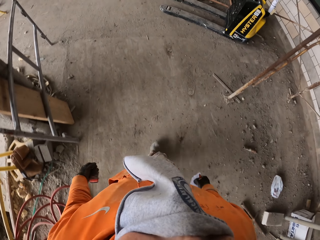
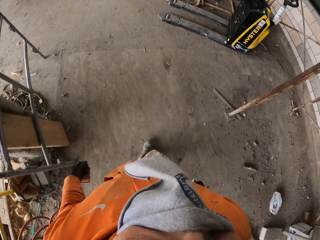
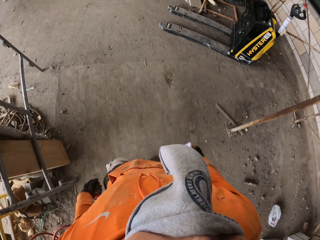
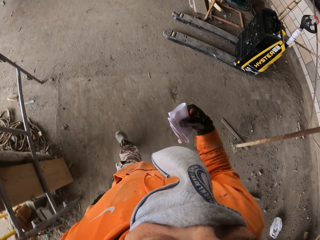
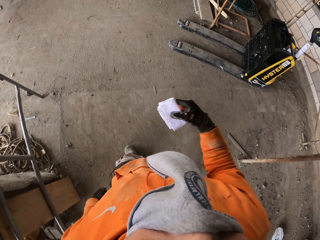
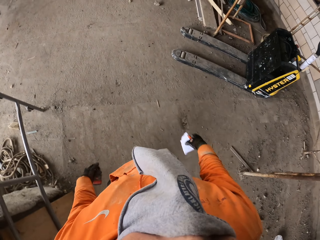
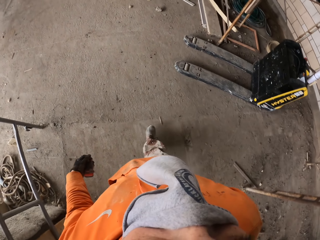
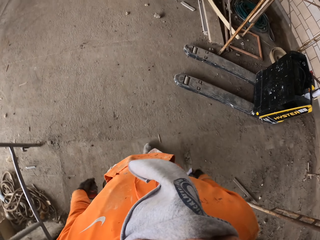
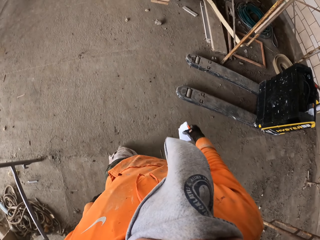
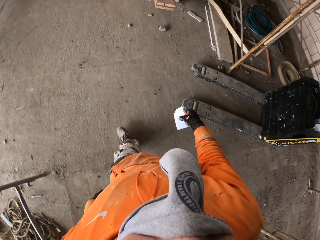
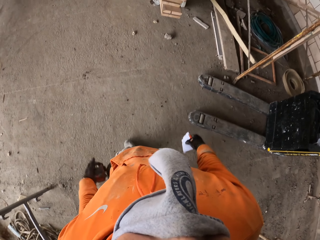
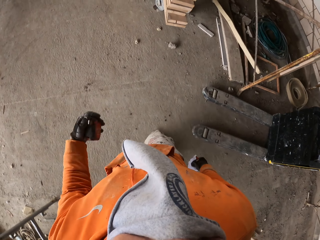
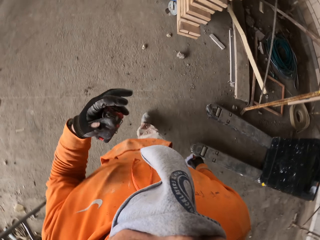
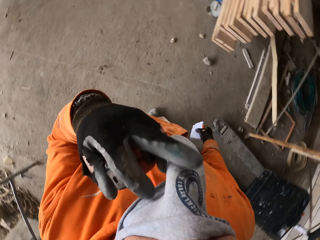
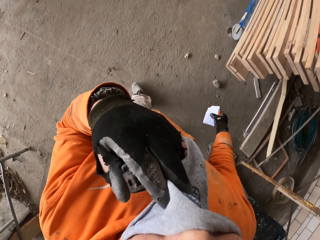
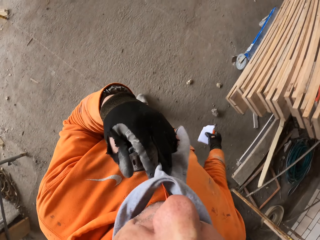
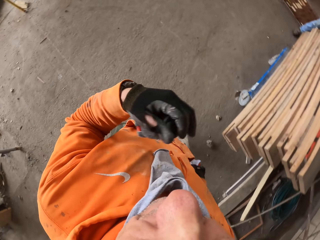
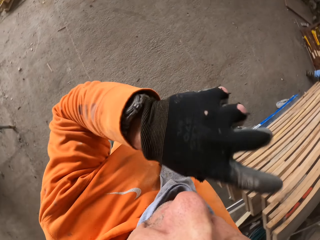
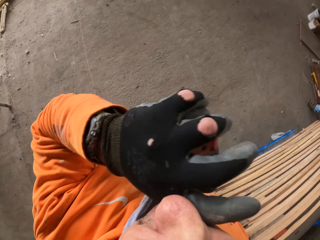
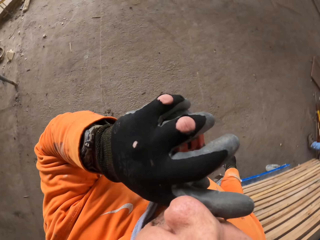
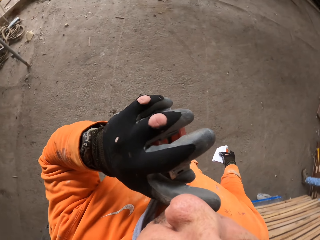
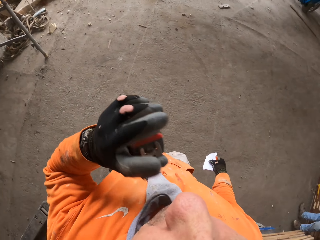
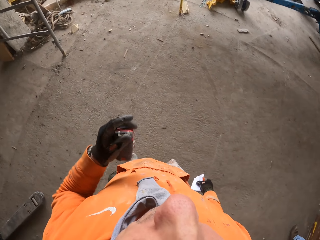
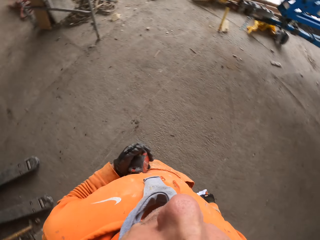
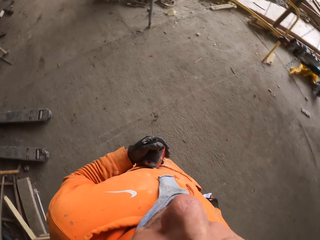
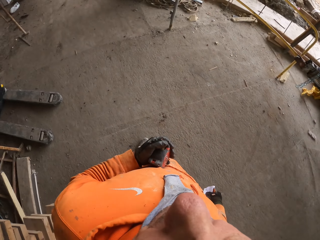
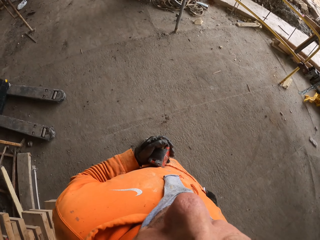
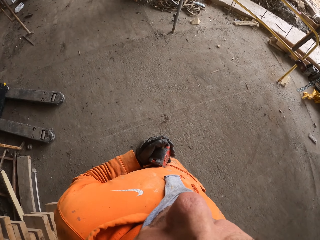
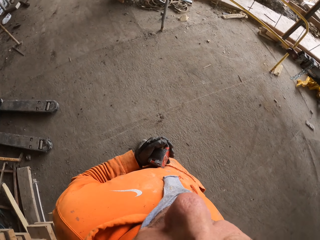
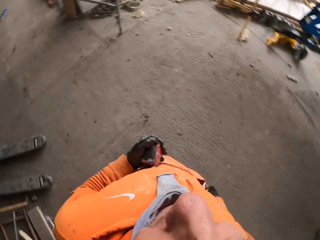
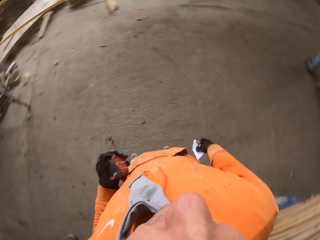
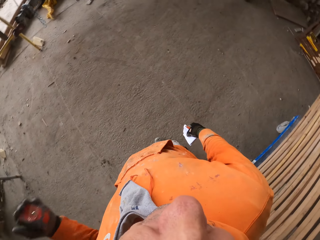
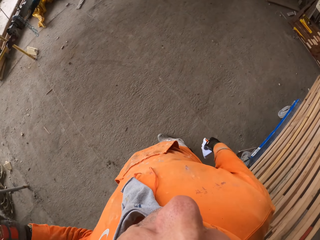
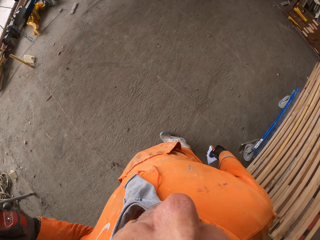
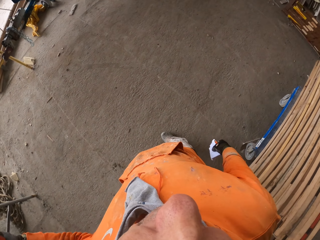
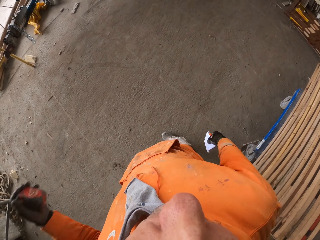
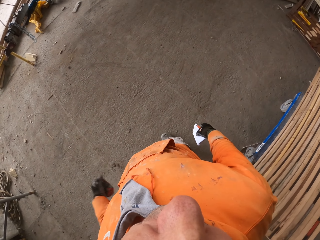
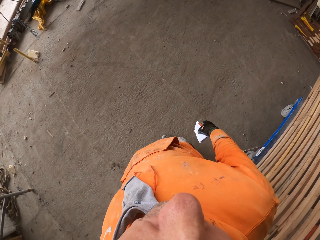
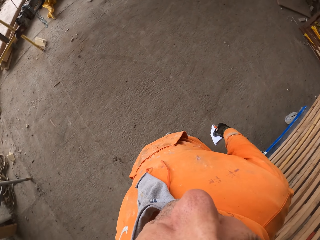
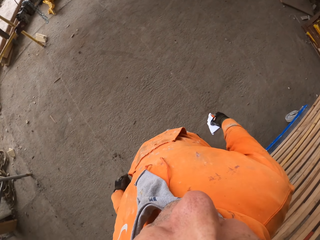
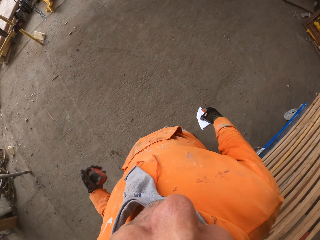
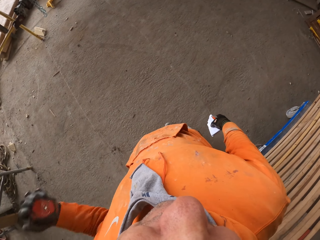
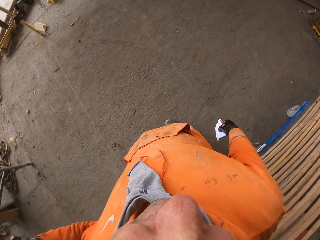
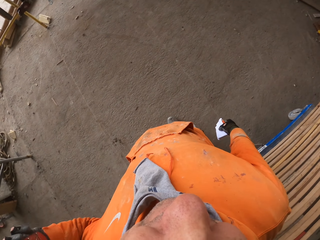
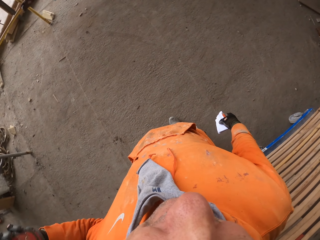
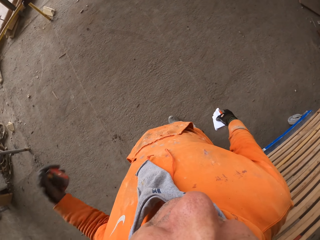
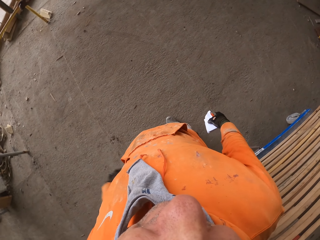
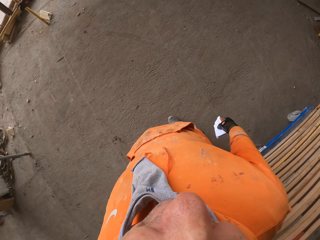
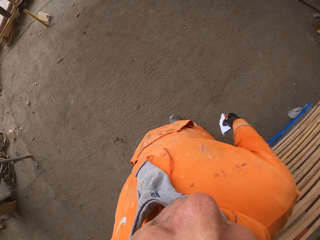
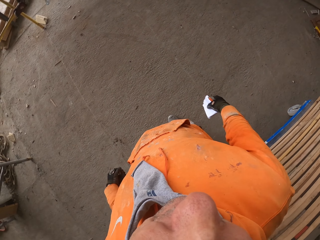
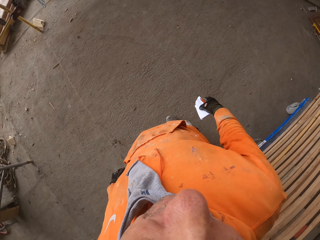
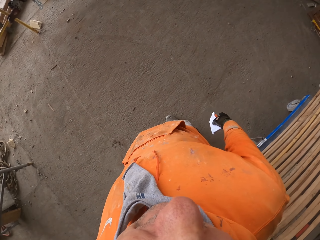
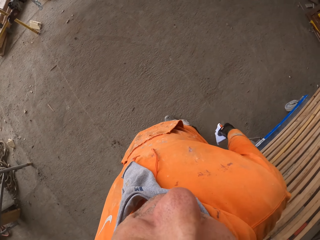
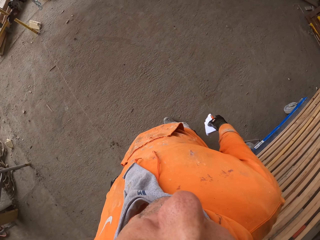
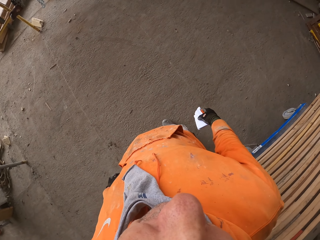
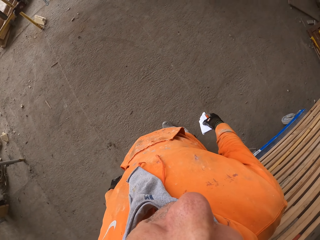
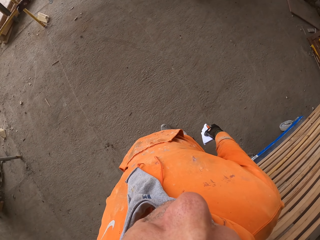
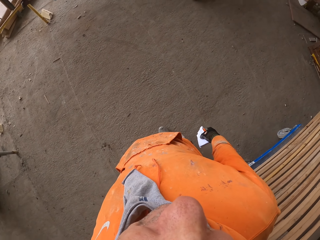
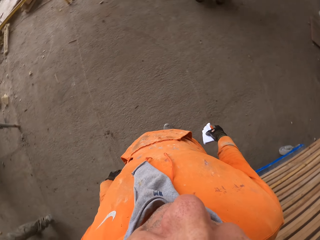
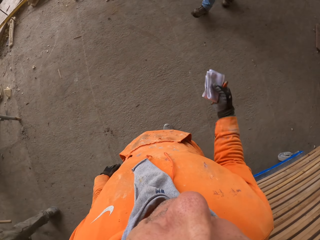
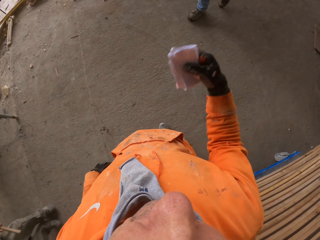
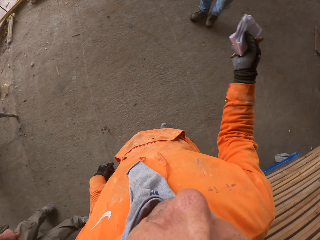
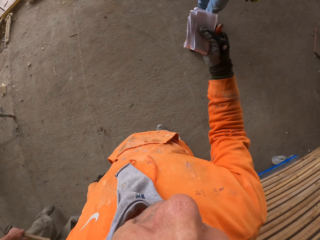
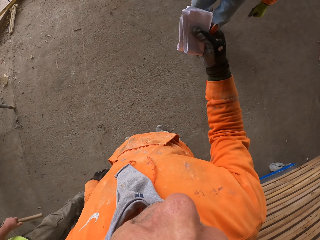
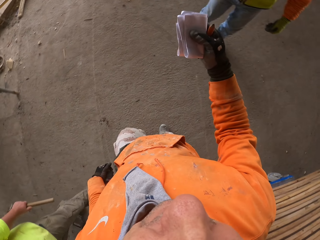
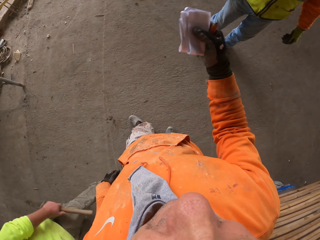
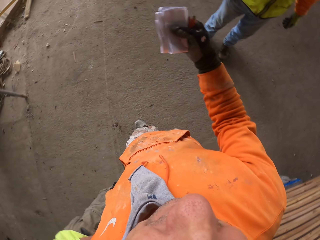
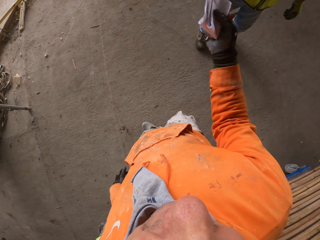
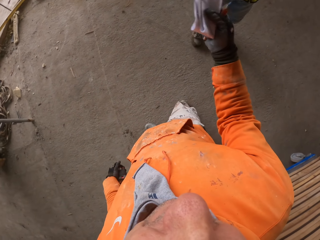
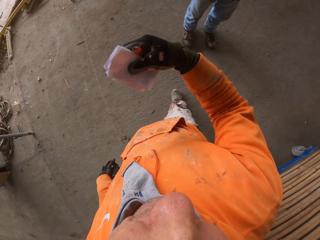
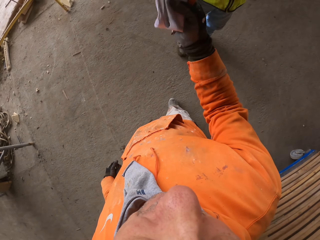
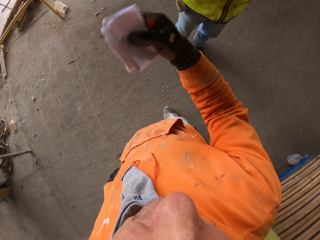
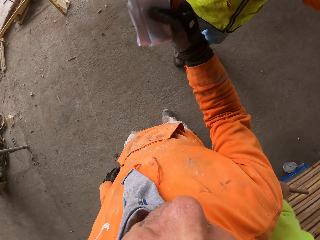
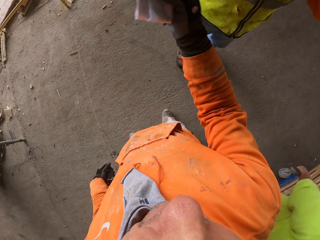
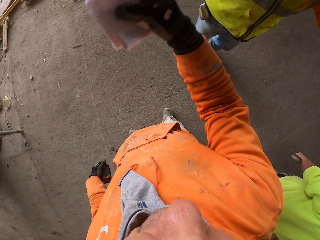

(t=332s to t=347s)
The camera wearer lifts up a hand towards the bandana. He removes the bandana from the mouth. He rubs his nose with his hand. He looks around the workshop. He drops the left hand down. He stands. He lifts his left hand up. He drops the left hand down. He lifts his left hand up. He drops the left hand down. He looks around the building site. A person walks towards the camera wearer. The camera wearer raises the right hand and moves the right hand.

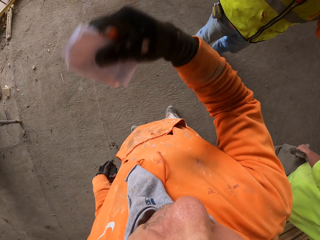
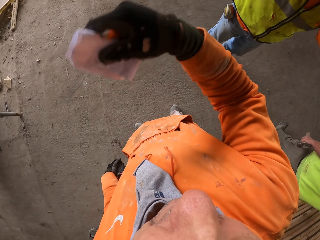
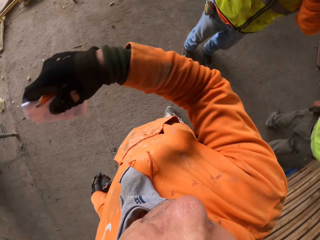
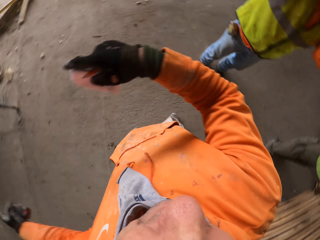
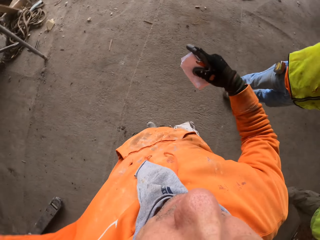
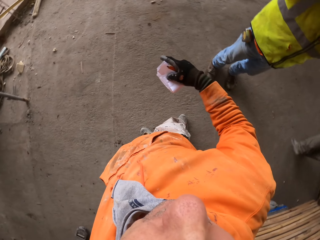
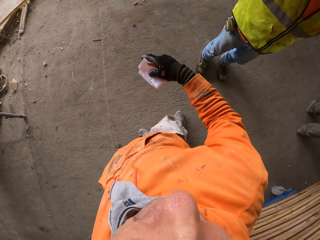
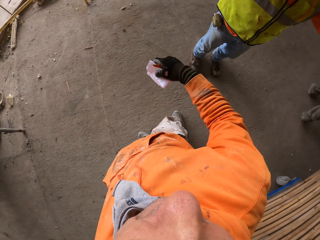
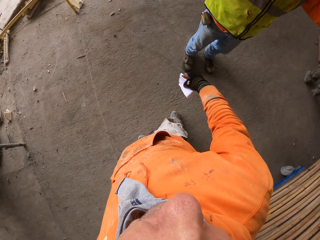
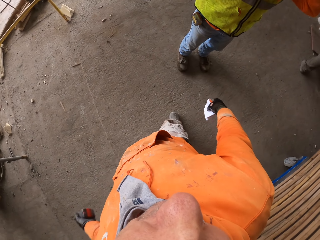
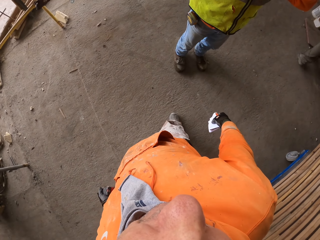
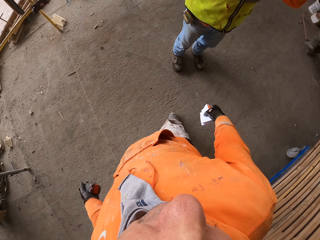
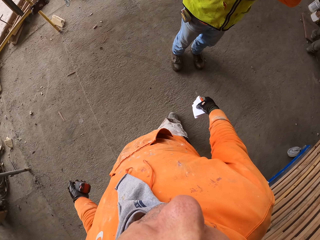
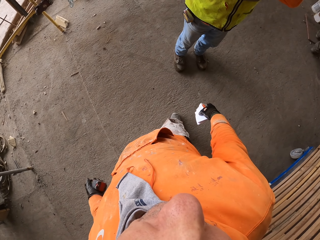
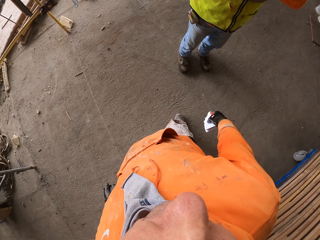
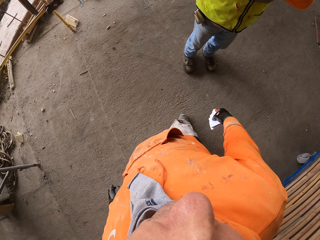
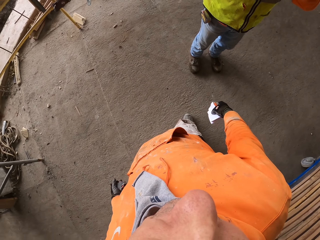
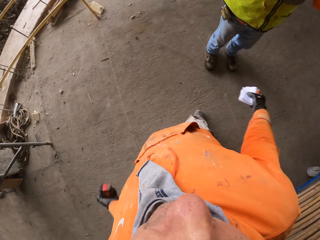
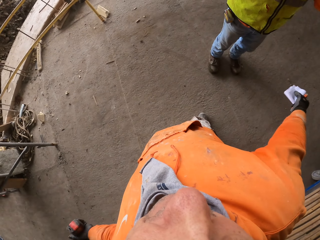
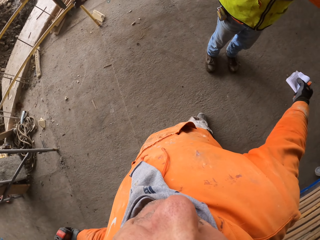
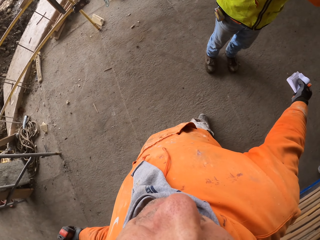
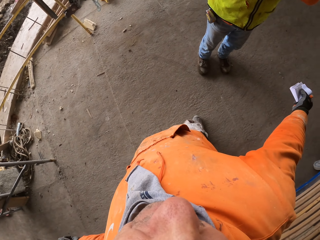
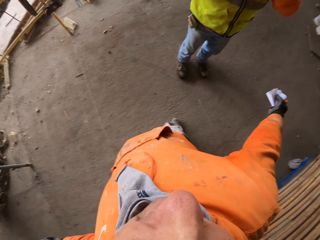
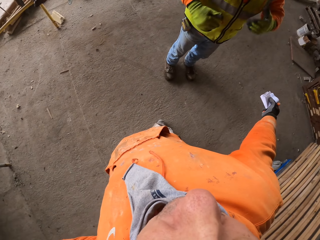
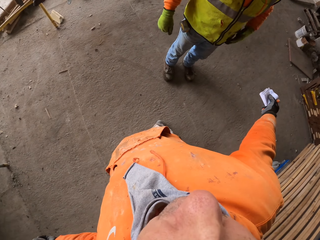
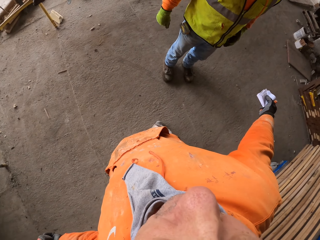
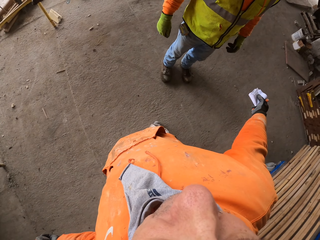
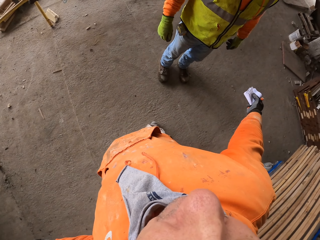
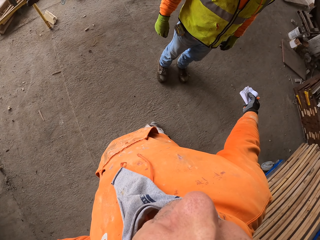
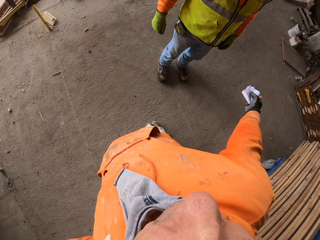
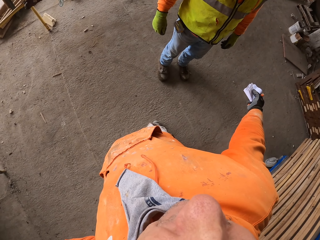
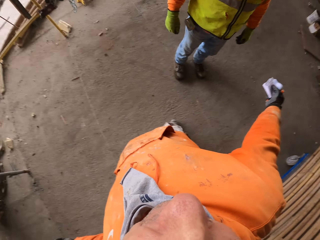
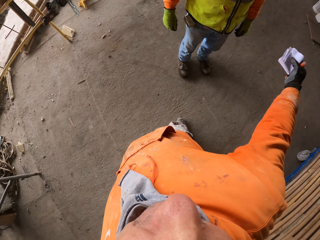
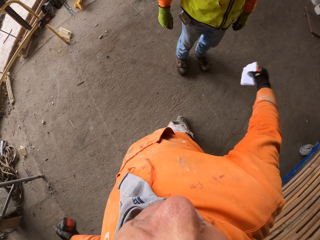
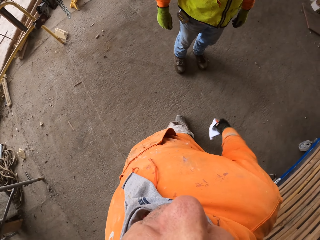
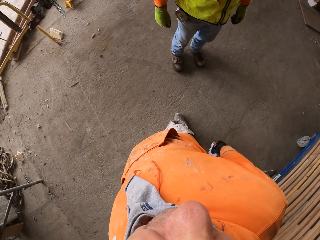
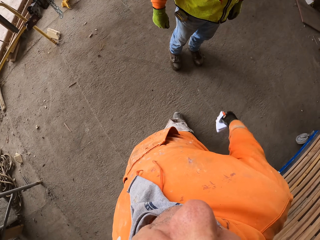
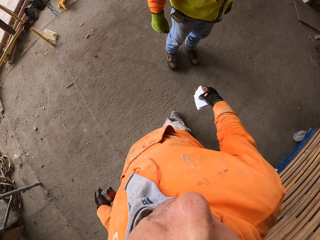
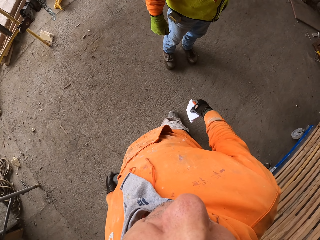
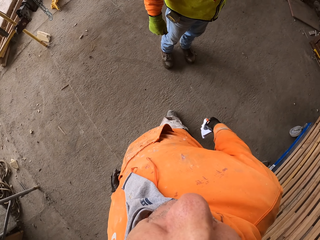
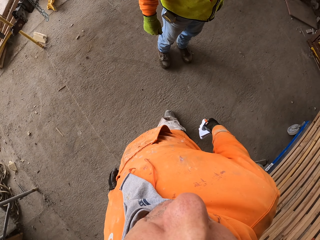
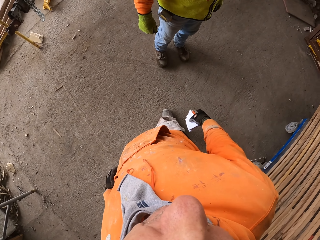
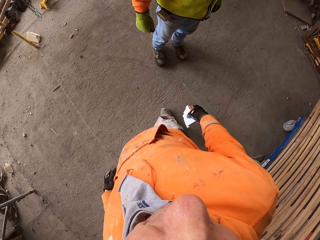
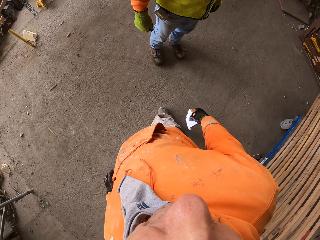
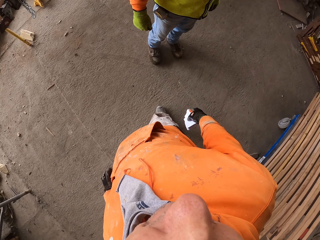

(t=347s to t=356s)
The camera wearer moves the hands and talks to a man.
